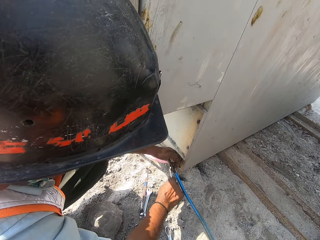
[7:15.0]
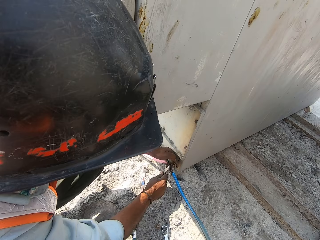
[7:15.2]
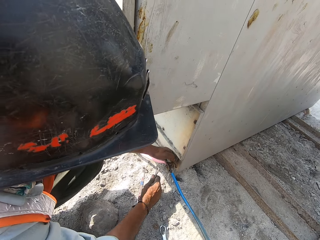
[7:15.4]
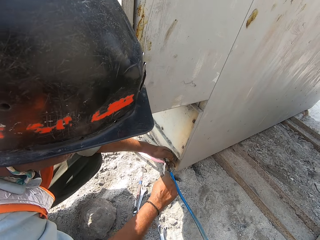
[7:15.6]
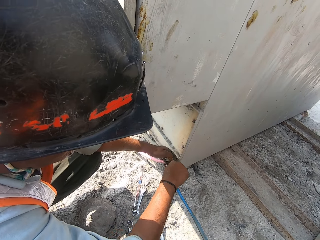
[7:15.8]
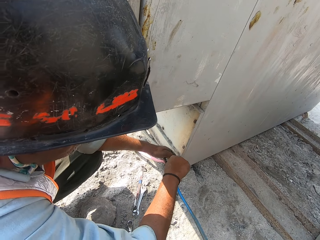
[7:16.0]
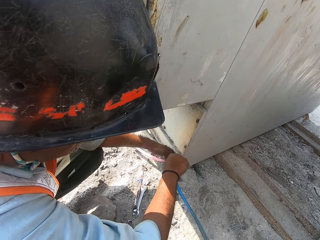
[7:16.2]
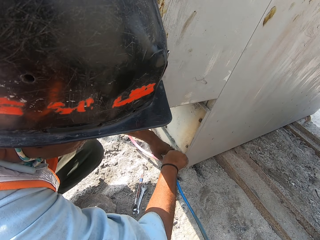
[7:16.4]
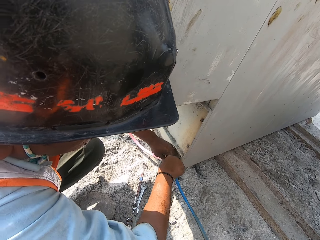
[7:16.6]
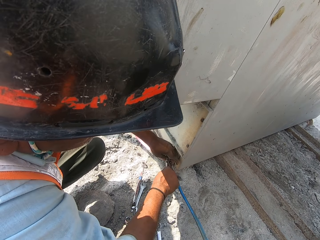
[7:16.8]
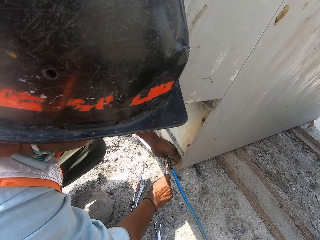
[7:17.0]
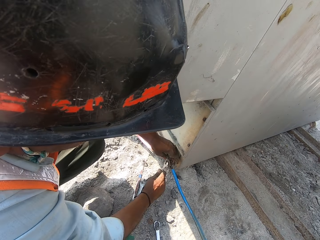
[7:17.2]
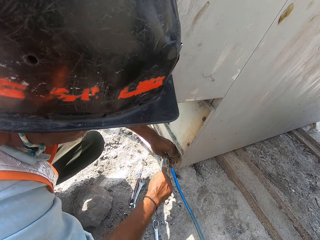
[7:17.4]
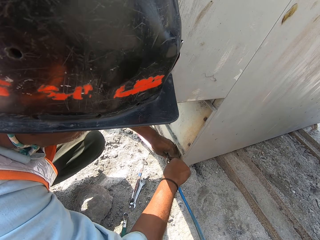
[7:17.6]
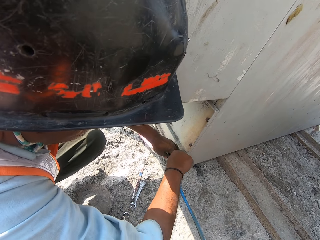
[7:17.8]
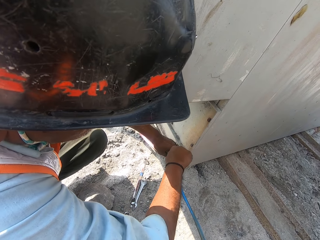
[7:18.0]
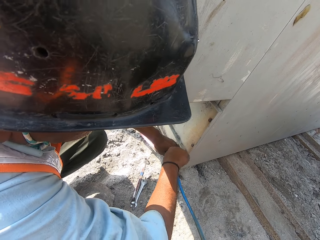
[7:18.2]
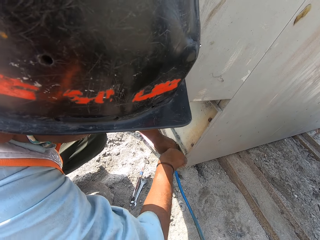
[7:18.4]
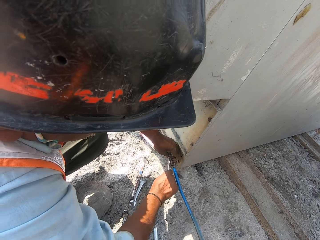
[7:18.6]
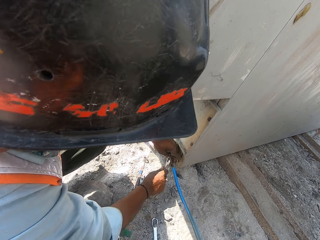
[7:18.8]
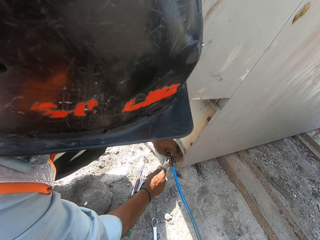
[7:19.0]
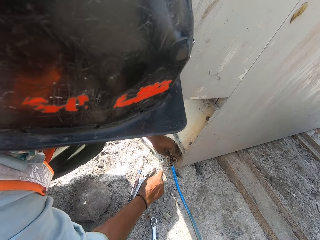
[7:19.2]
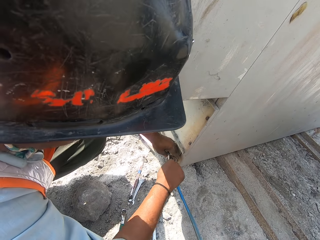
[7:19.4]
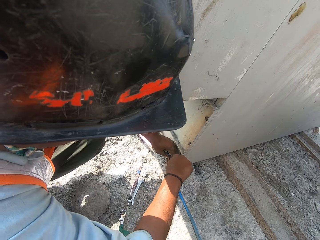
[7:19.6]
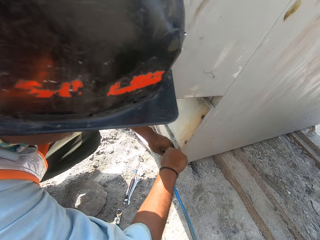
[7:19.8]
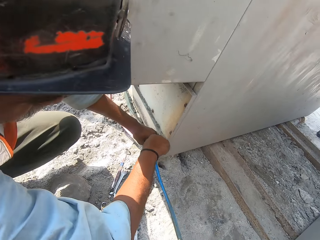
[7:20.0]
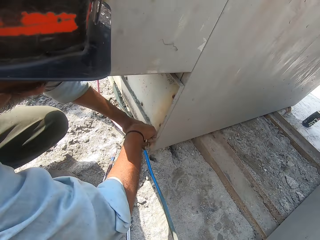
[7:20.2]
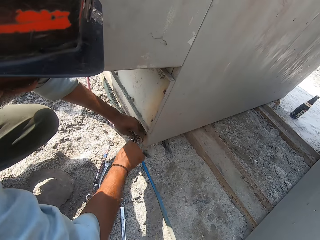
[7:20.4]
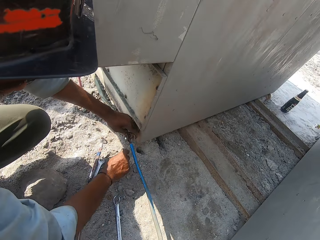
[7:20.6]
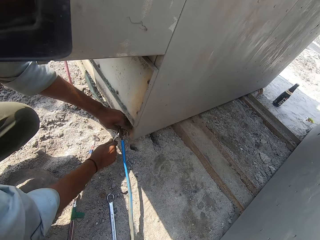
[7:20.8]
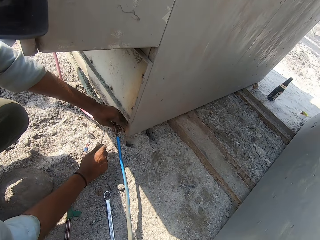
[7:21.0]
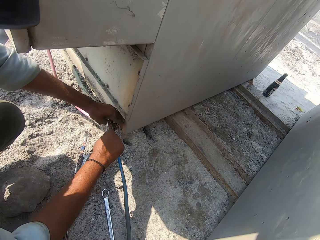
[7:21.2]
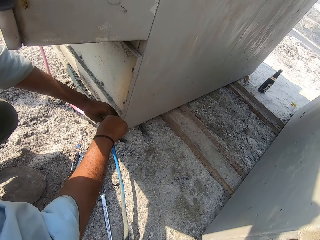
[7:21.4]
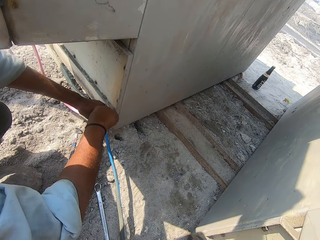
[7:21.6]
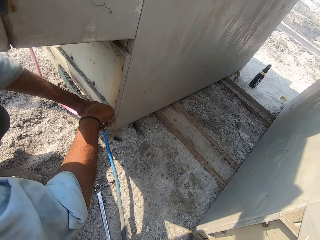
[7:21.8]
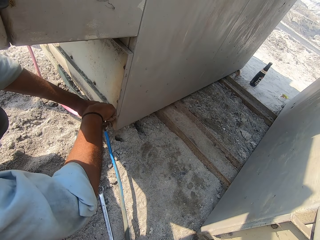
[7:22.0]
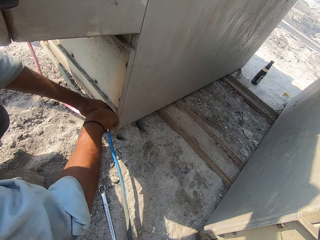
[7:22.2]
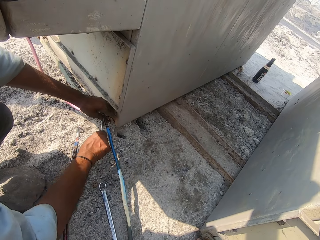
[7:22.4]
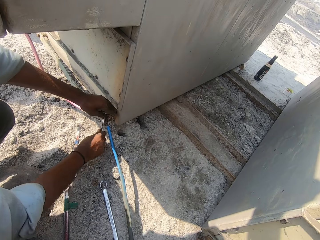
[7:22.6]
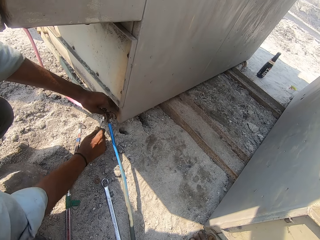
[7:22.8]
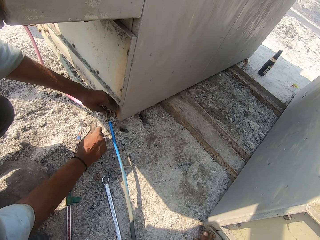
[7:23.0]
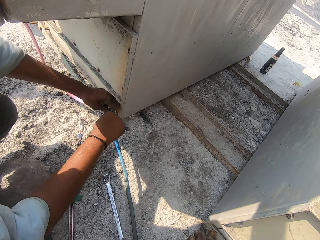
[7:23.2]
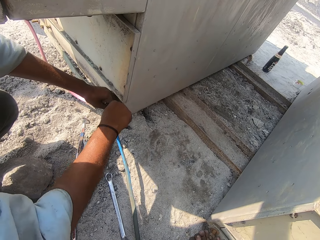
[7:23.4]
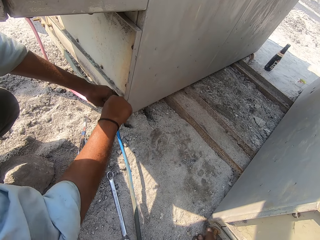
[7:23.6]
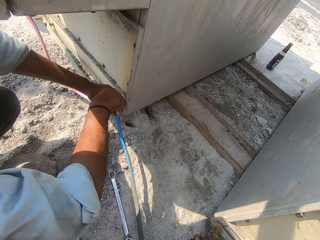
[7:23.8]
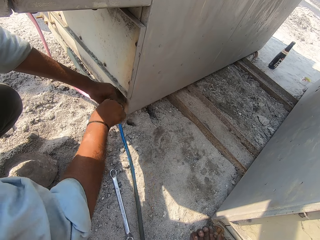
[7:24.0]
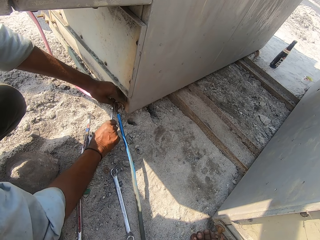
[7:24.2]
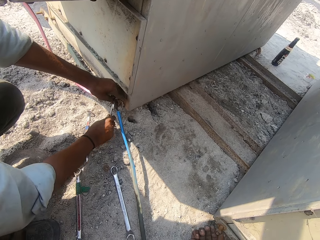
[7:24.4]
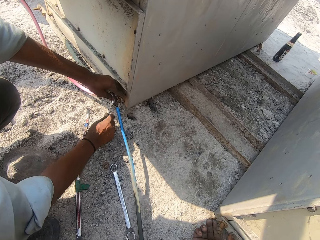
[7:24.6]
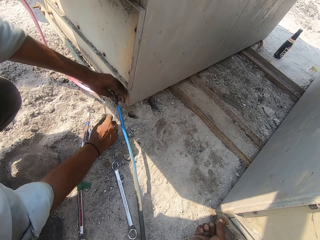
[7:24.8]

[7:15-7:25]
The camera wearer opens a bolt screw from the metal box.

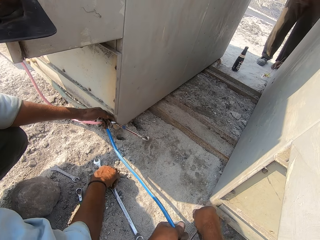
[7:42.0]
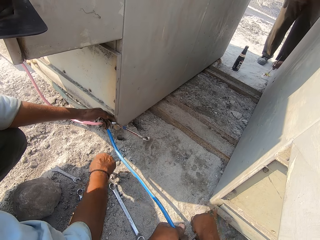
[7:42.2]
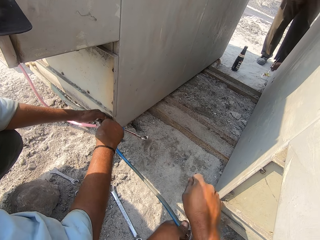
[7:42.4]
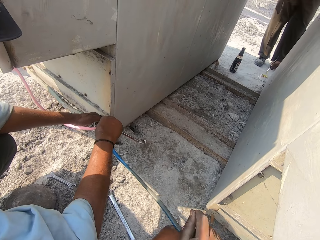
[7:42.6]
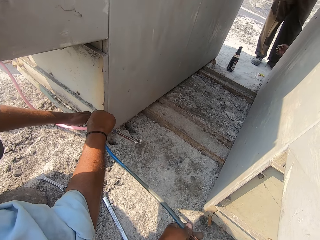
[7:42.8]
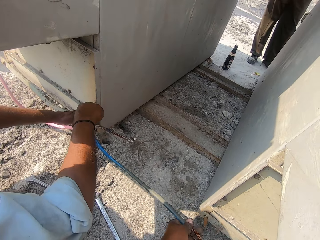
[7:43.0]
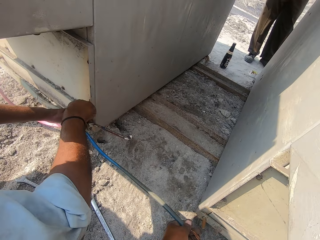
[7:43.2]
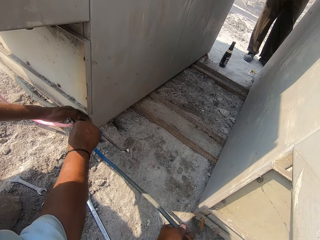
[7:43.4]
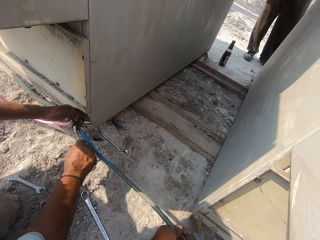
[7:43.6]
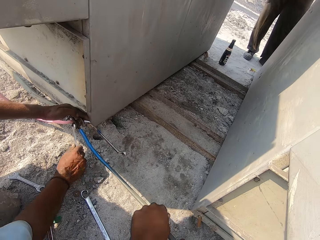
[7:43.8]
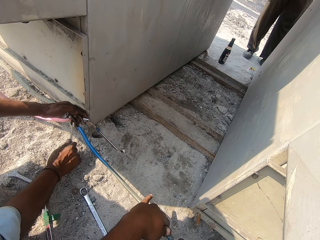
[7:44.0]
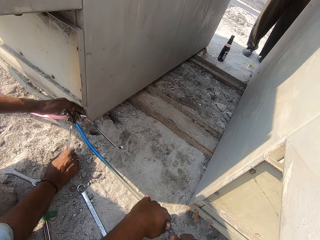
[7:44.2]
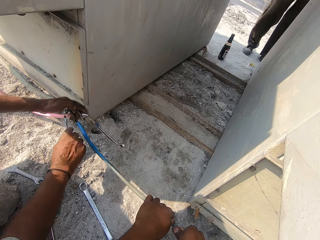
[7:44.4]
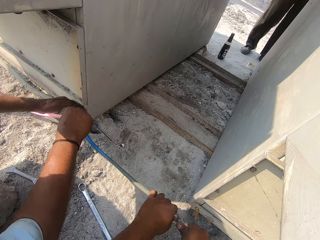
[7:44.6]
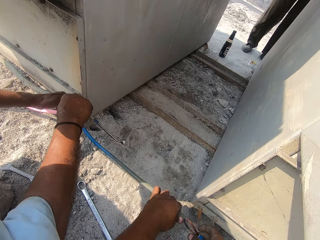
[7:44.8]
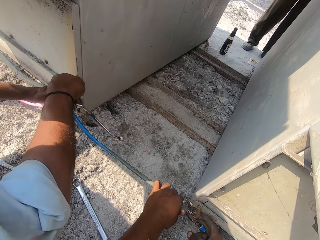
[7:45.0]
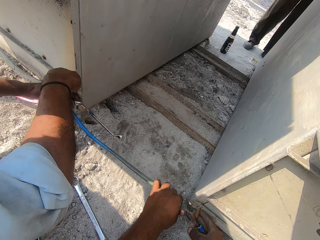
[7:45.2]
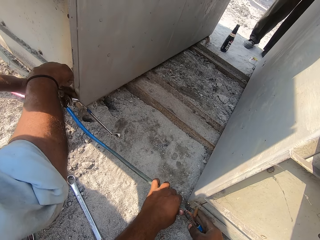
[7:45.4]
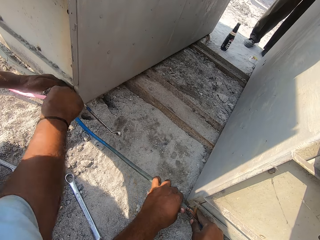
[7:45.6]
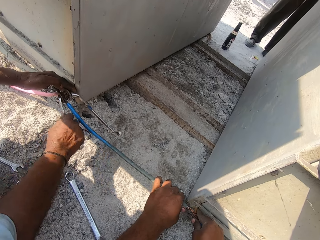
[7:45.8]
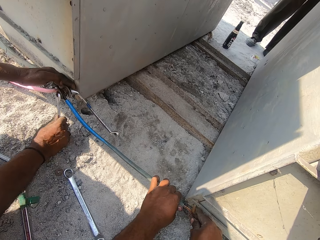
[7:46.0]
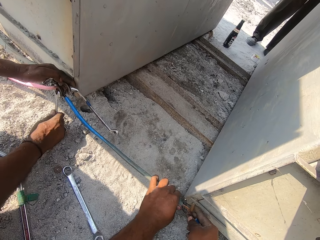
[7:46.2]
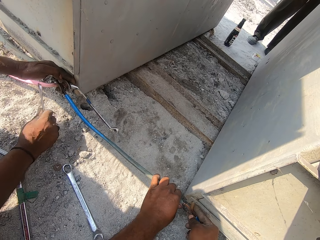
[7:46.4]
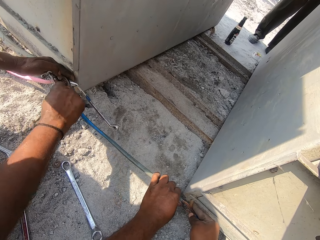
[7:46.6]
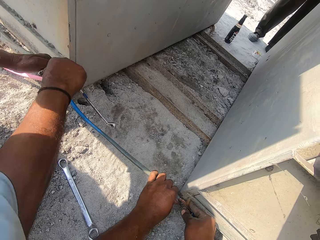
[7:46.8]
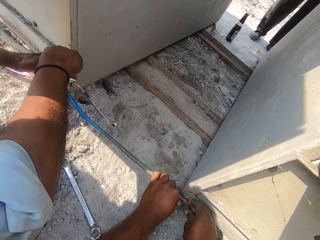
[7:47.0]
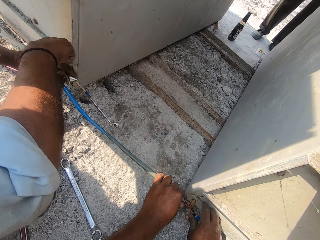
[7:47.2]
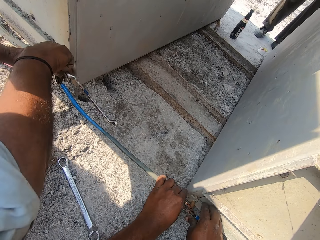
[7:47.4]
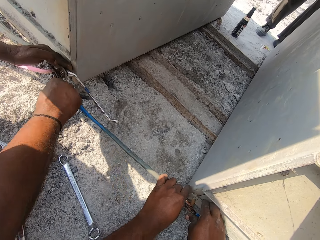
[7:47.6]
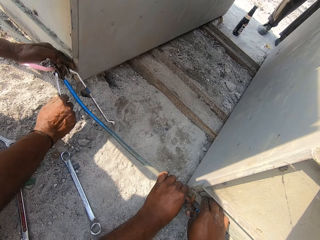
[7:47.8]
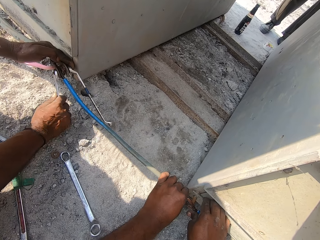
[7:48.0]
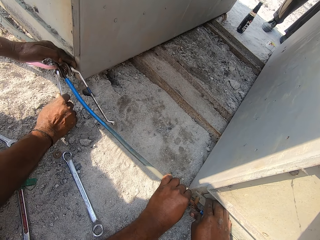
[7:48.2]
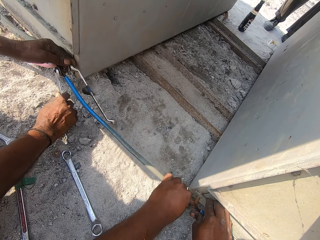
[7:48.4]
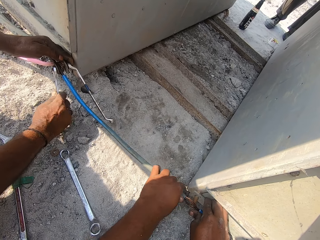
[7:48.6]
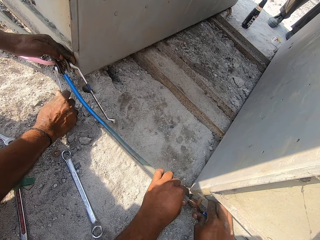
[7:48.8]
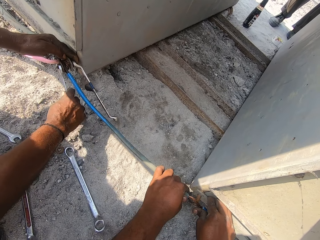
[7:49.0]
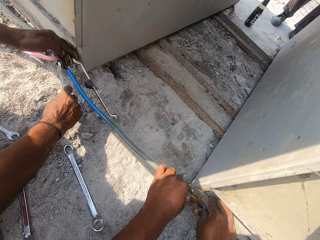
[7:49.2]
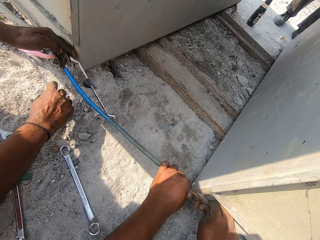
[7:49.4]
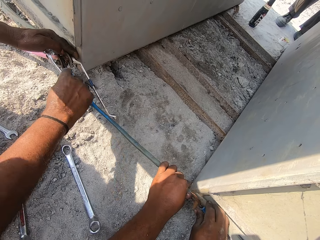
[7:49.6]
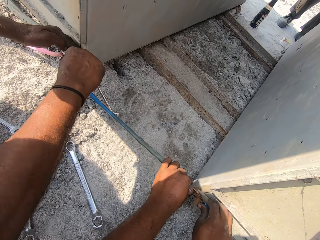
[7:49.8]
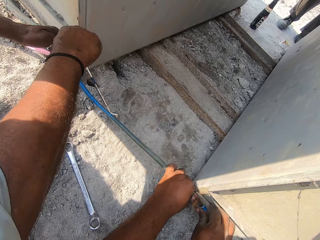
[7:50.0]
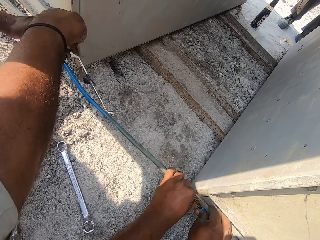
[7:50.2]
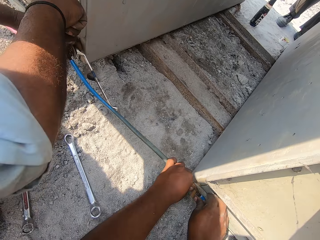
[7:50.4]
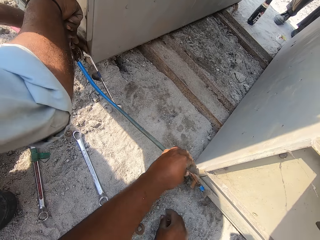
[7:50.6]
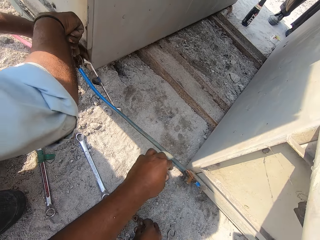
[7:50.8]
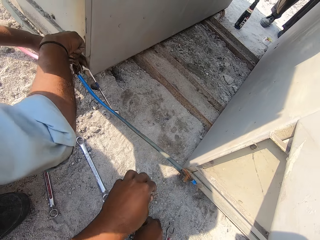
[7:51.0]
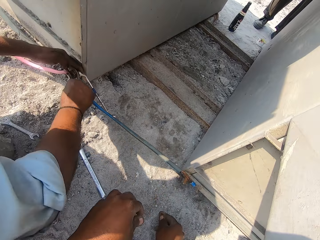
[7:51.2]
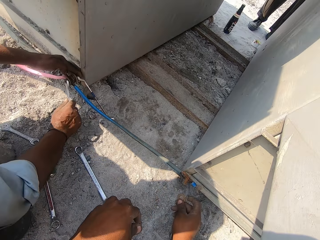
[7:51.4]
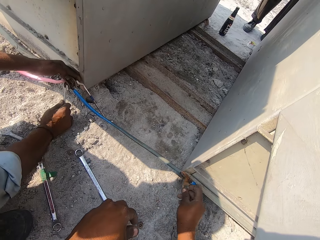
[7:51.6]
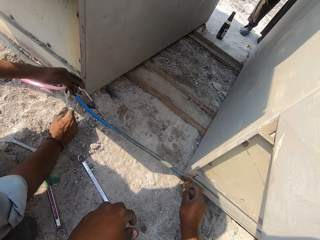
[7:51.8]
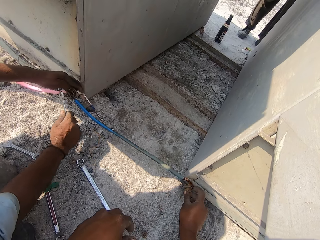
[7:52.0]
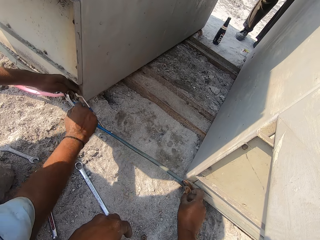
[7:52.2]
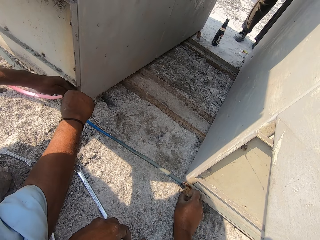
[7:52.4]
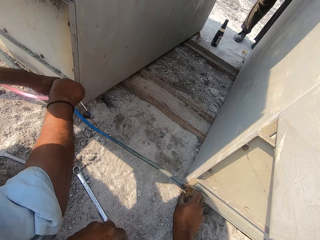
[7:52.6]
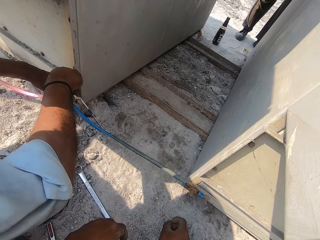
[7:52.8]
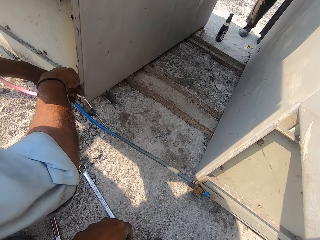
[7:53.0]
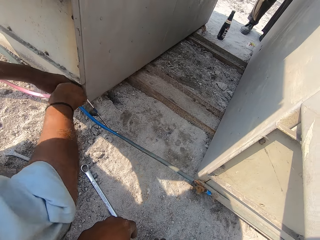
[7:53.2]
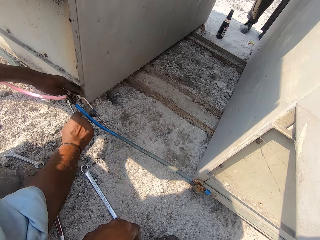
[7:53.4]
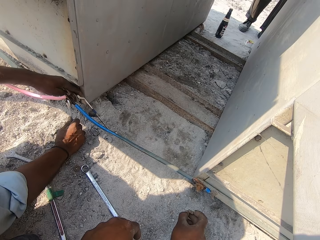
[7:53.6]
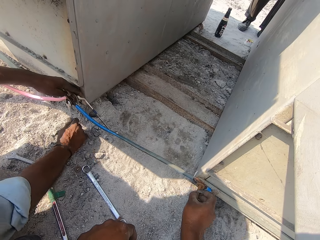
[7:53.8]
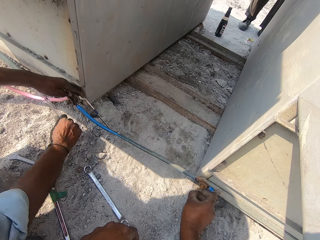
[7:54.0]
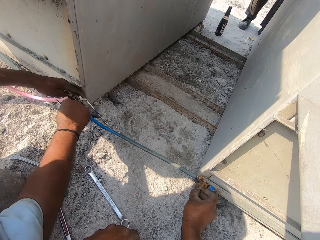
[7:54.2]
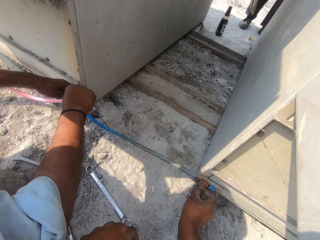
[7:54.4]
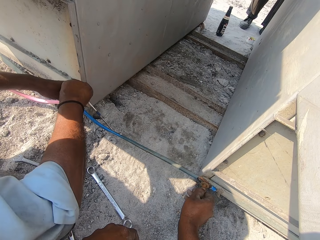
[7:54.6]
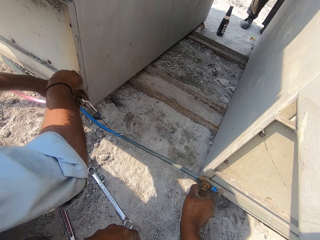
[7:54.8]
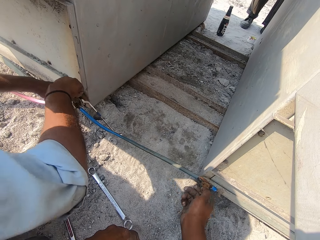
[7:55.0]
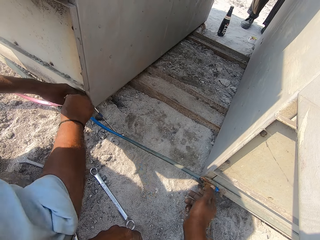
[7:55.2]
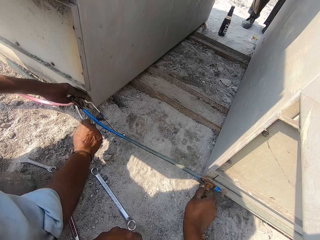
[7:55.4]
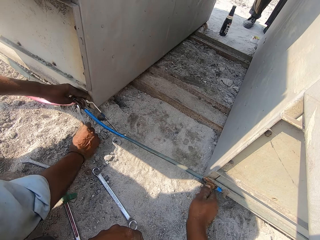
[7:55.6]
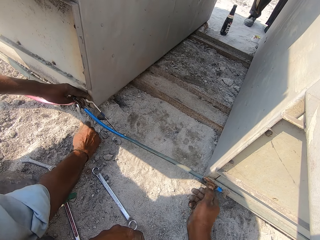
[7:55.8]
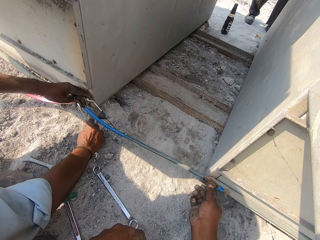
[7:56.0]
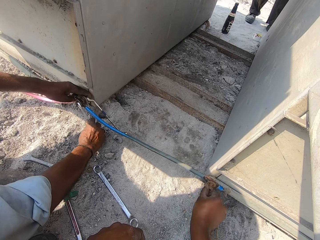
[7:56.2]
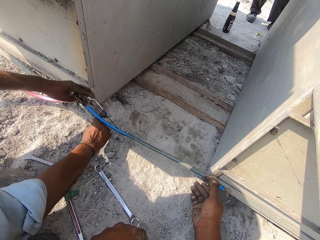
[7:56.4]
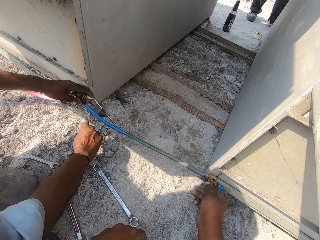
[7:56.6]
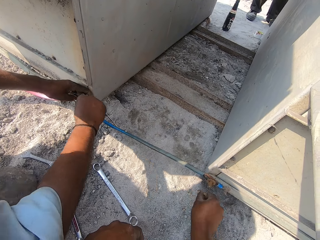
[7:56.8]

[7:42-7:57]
A person picks up the spanner. The person tightens the bolt screw with the spanner. The camera wearer holds the metal bar. They press the cable on the bolt. They fix the metal bar on the metal box. They pick up a bolt screw or washer. They fix the bolt screw on the metal box. They pick up the nut. They tighten the nut with the hand.
